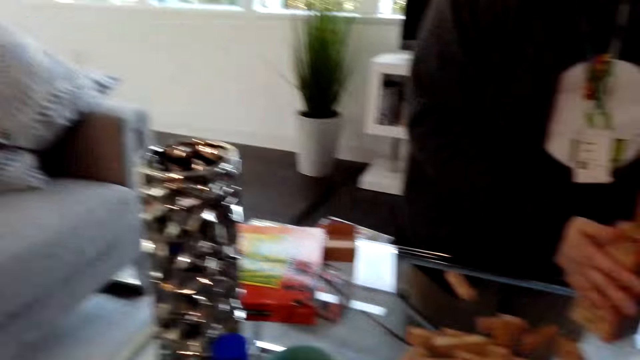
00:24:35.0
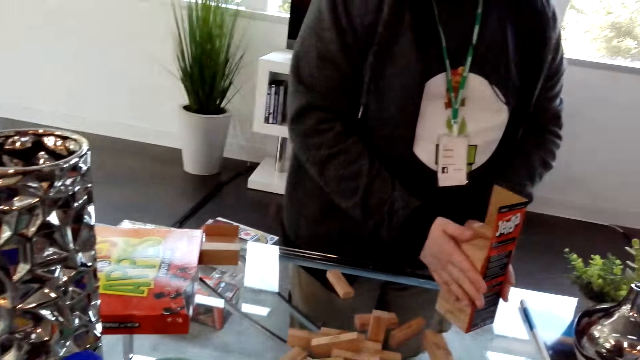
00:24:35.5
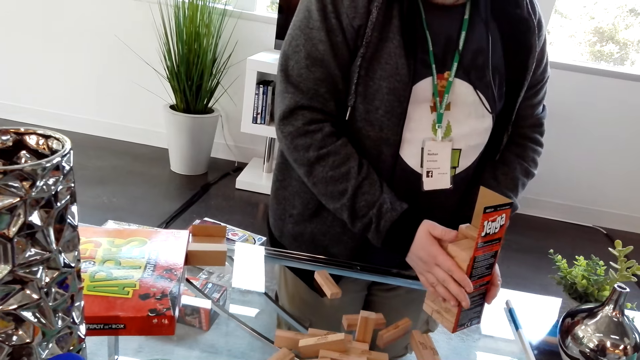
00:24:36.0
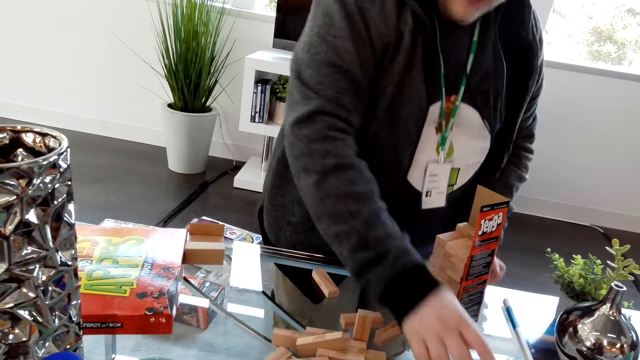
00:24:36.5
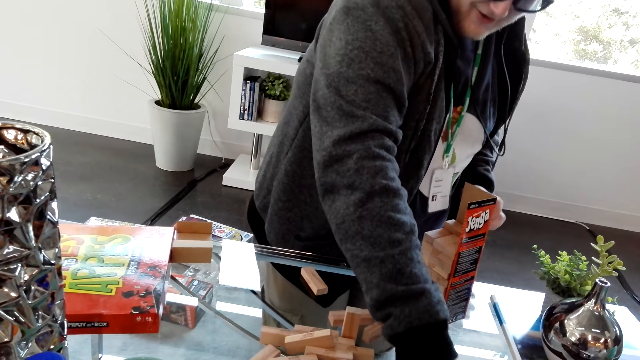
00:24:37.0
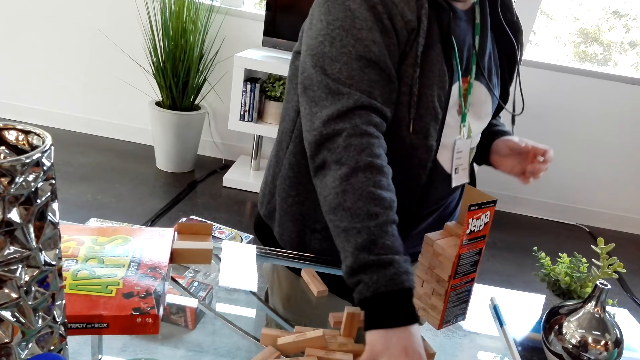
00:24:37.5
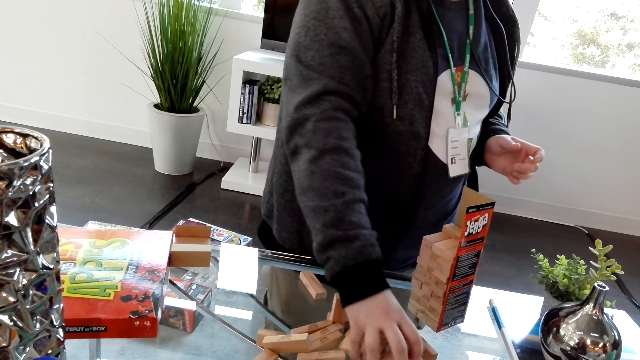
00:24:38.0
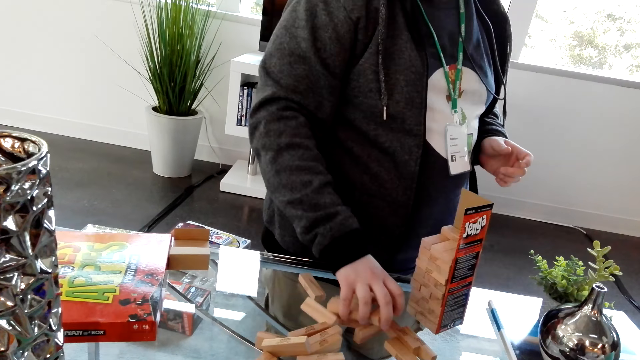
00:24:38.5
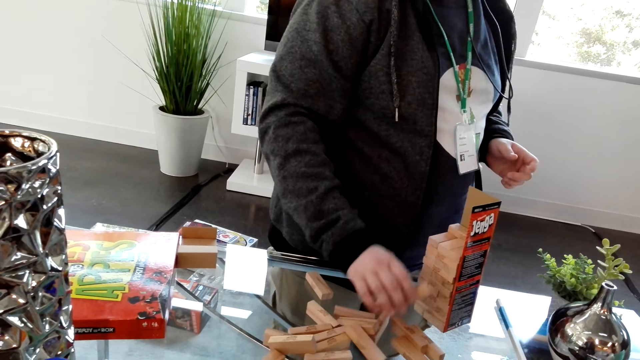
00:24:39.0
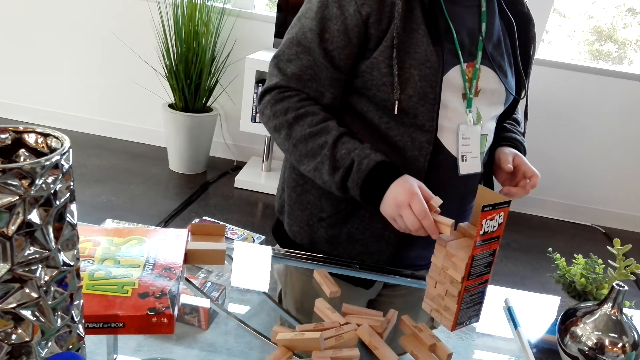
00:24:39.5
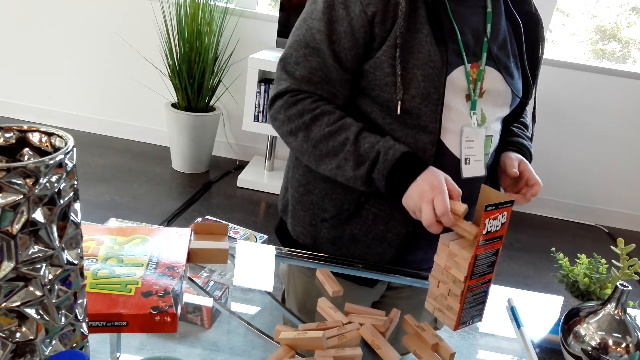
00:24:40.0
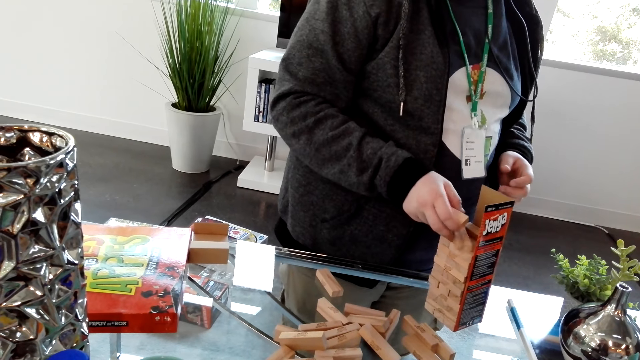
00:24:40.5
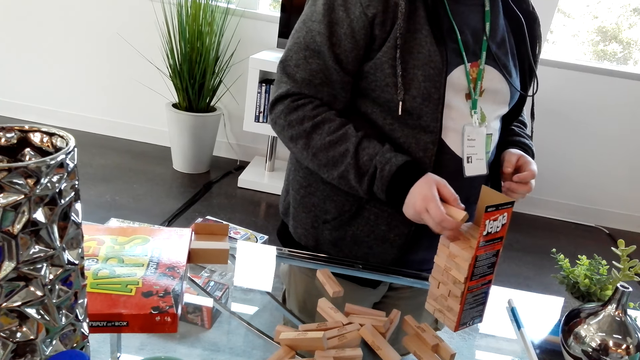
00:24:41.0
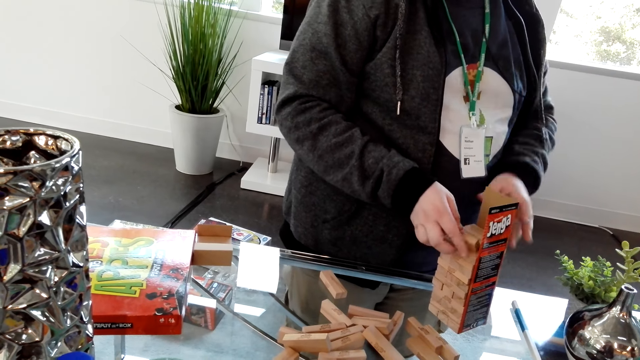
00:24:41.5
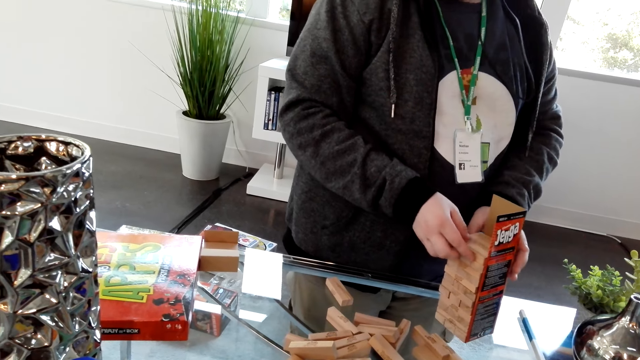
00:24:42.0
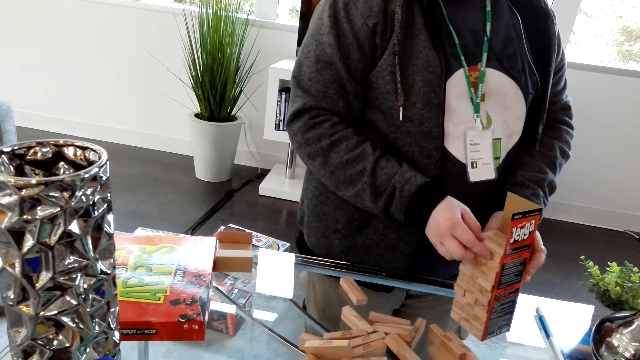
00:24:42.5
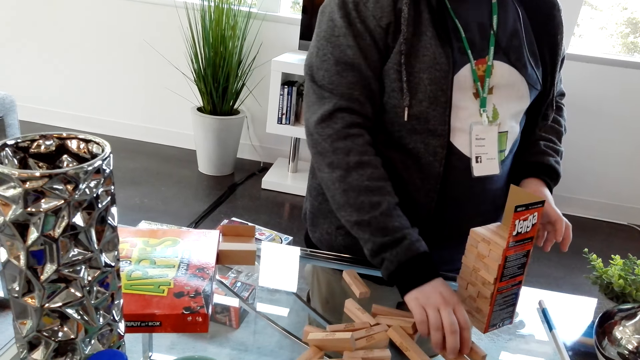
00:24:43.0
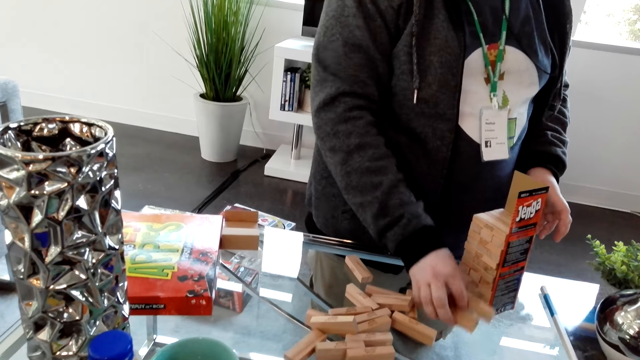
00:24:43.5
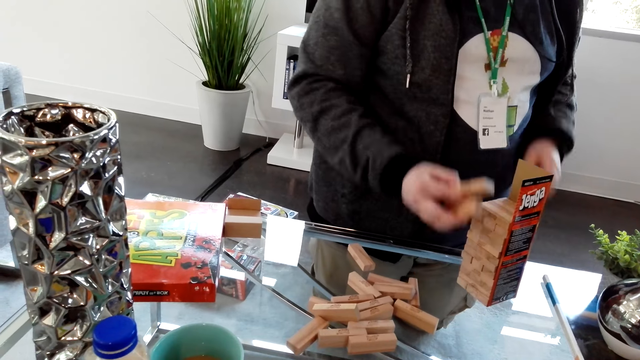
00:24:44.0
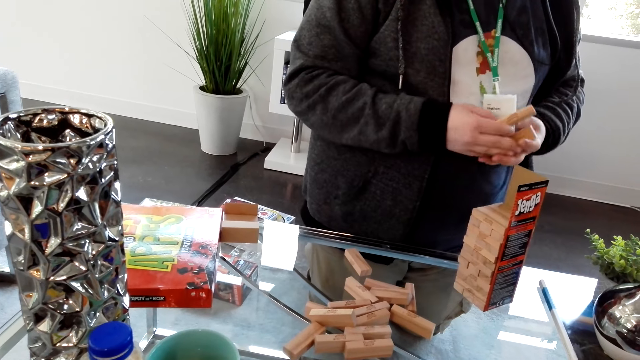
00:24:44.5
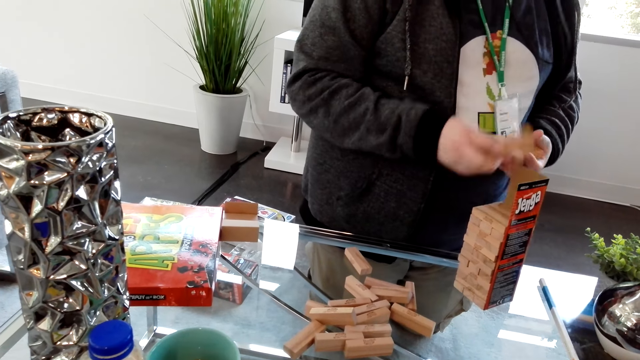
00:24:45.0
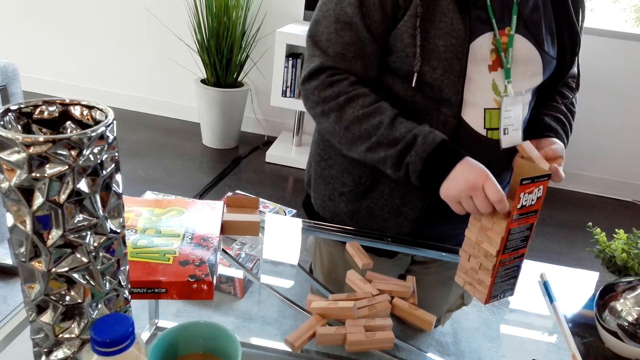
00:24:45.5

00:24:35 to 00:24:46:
A man dialogues with the camera wearer. The man arranges something on an object. The man pulls the blocks closer to him. The man arranges the blocks.

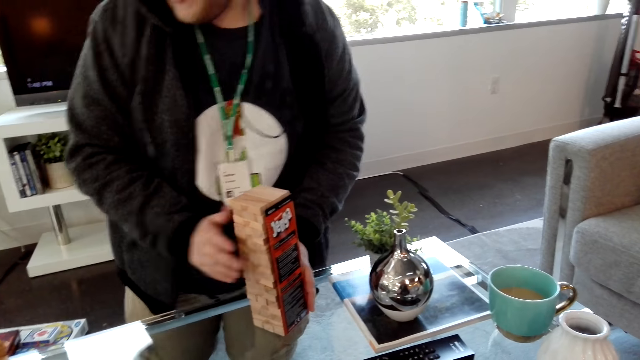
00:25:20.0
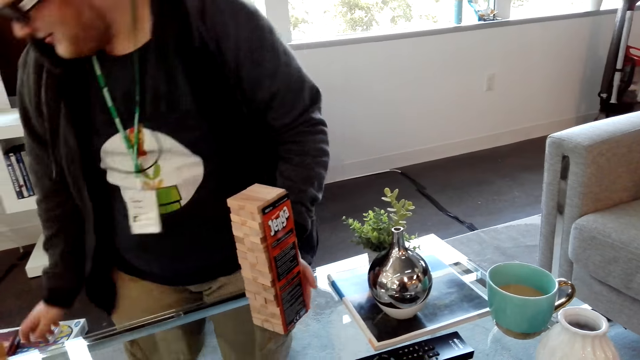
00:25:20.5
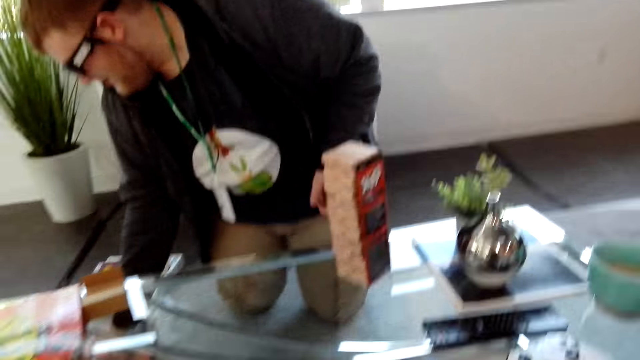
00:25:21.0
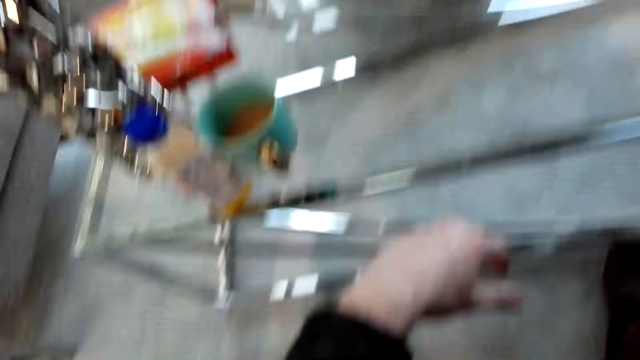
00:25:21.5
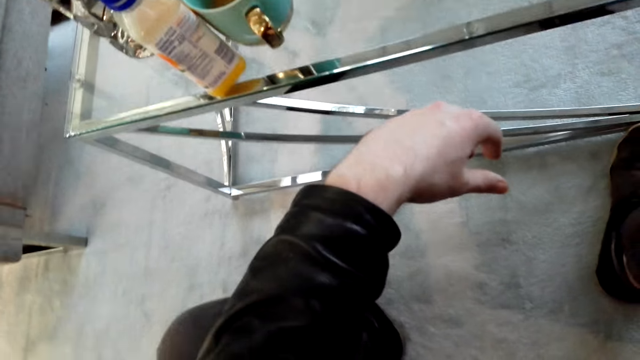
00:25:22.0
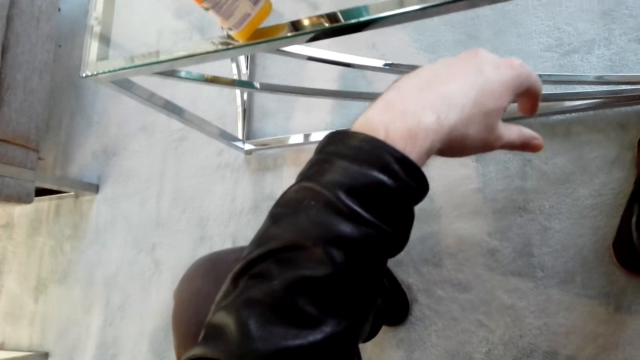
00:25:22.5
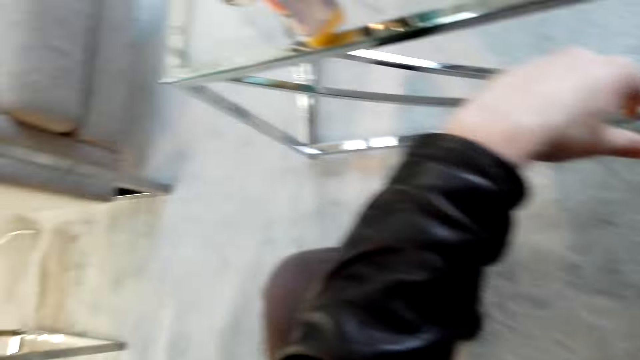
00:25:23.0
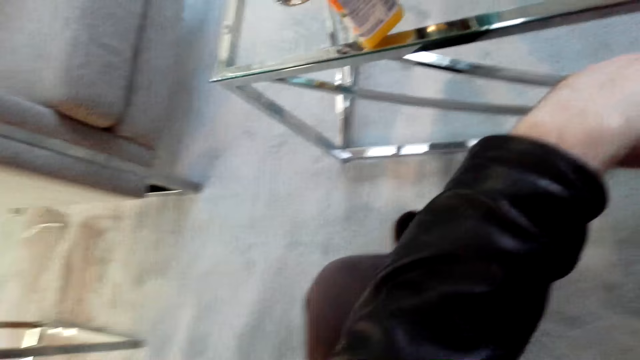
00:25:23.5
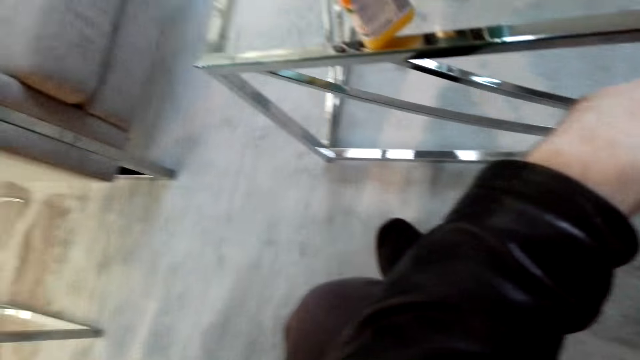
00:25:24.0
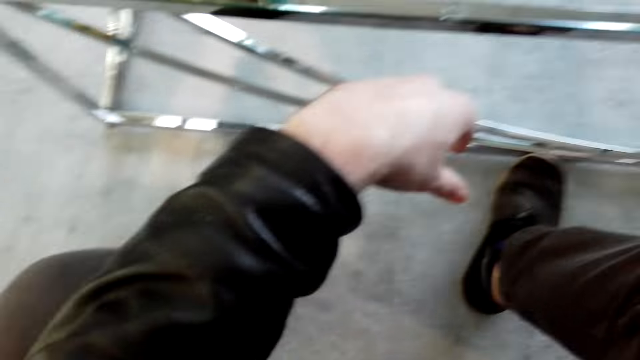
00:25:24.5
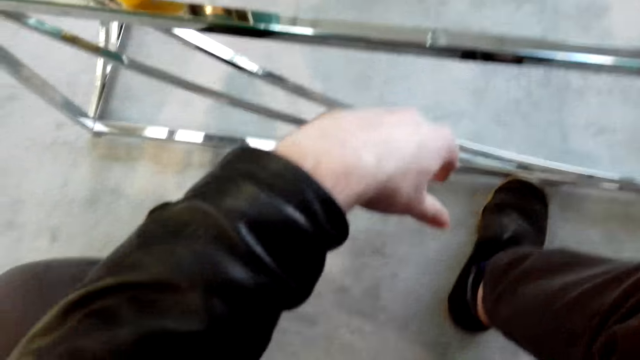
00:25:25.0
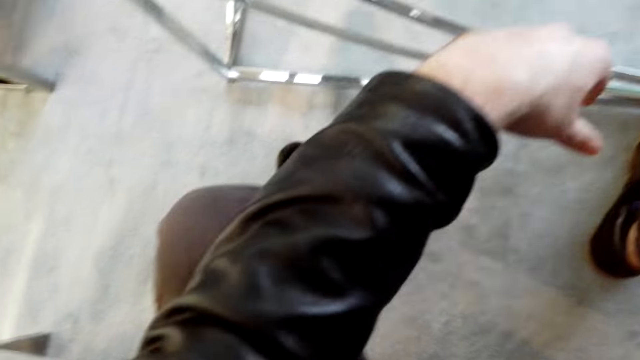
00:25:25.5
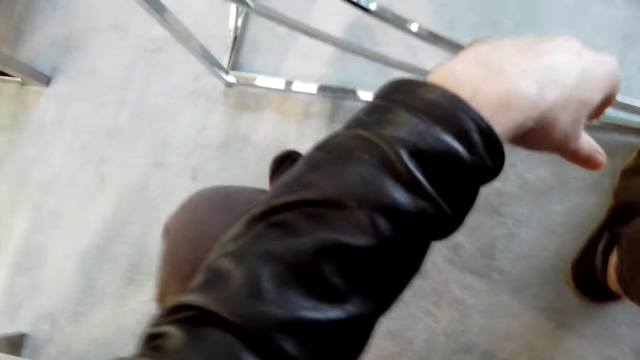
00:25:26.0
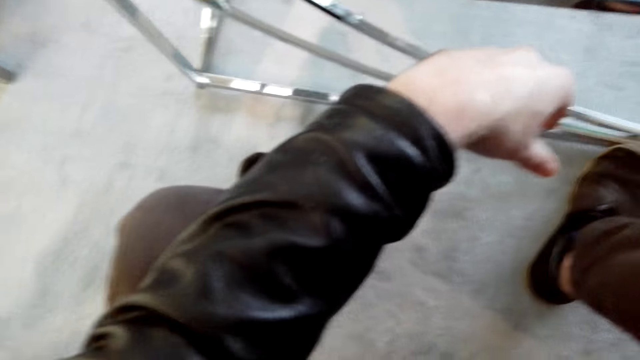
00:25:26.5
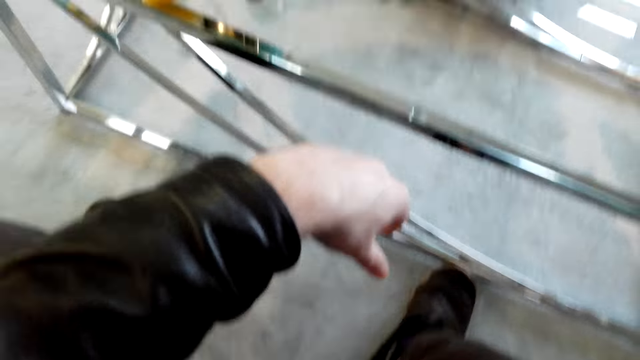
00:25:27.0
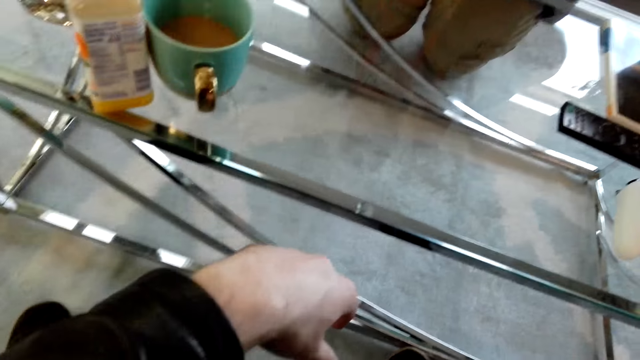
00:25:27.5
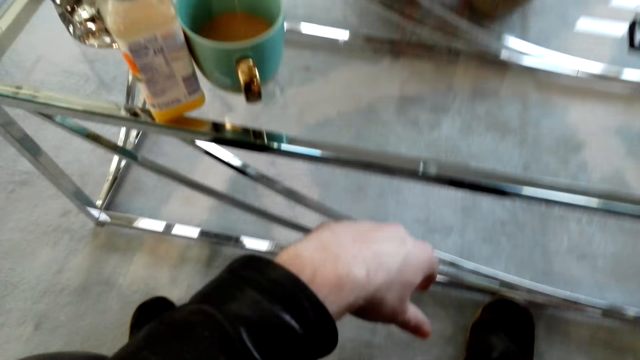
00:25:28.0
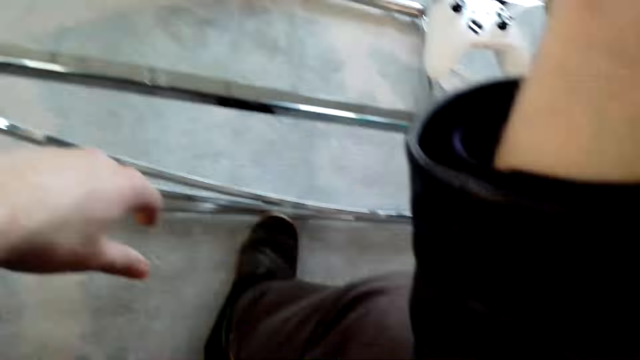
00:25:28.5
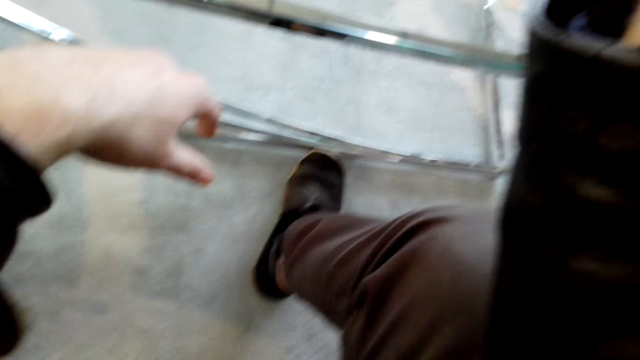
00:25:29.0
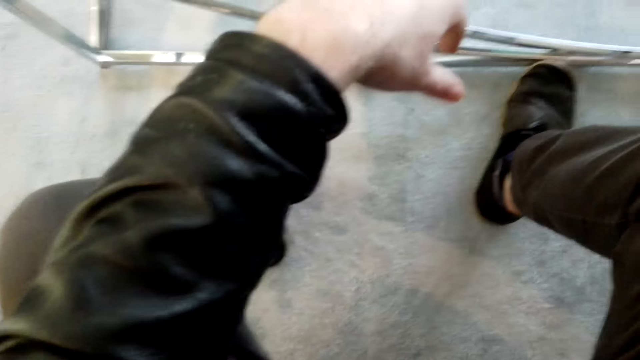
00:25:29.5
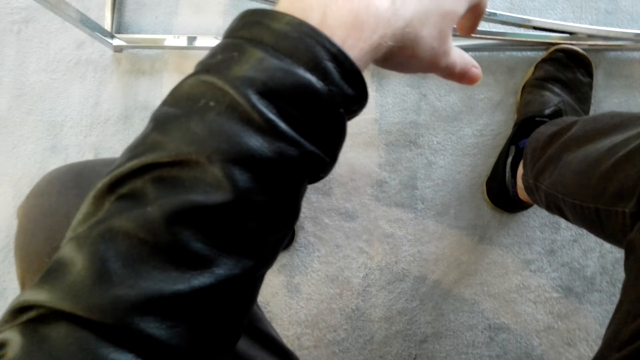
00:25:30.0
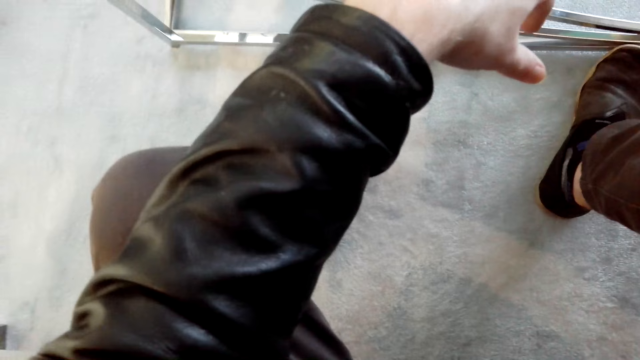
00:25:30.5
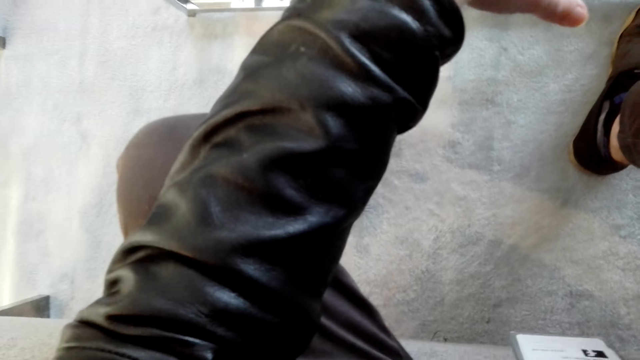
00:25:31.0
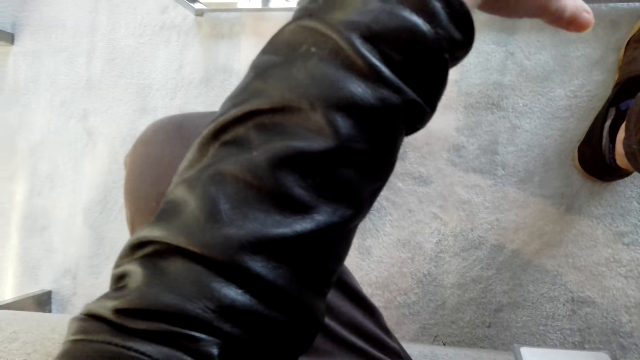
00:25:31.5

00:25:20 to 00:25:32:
The camera wearer looks at the floor. They dialogue with a person.
